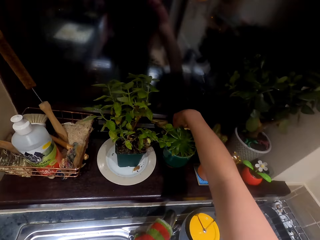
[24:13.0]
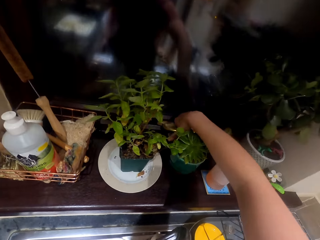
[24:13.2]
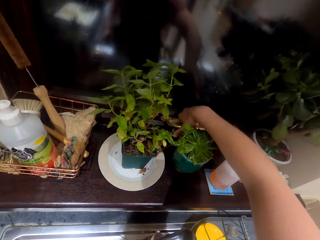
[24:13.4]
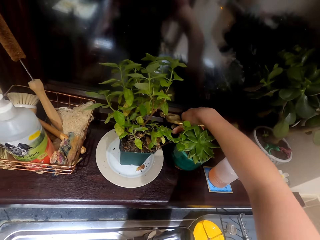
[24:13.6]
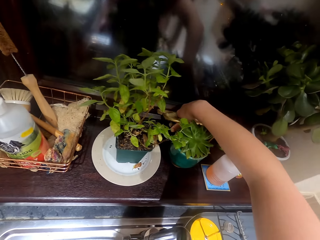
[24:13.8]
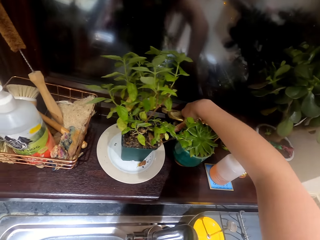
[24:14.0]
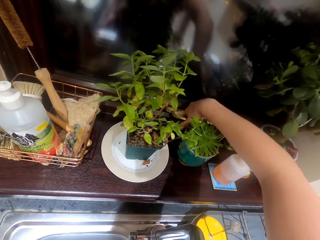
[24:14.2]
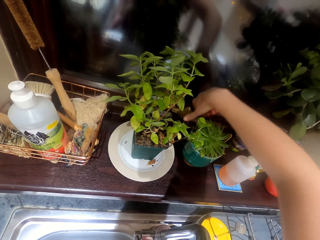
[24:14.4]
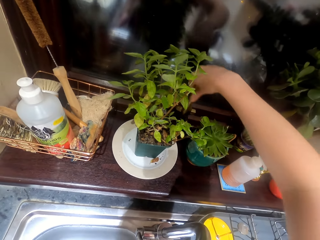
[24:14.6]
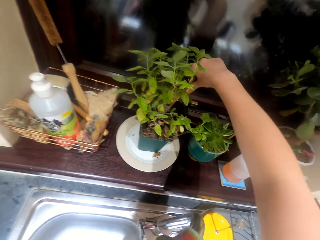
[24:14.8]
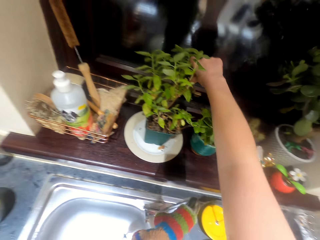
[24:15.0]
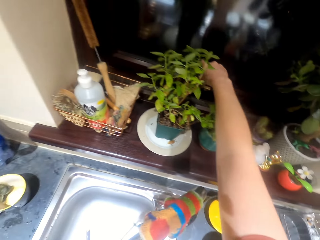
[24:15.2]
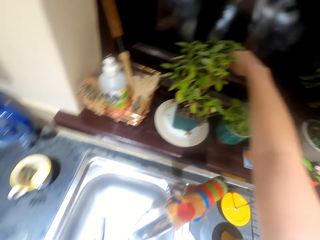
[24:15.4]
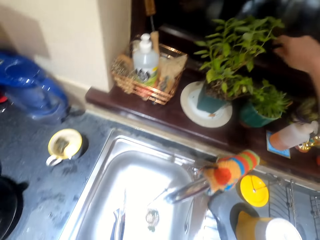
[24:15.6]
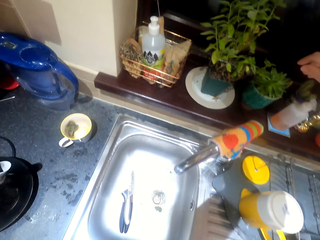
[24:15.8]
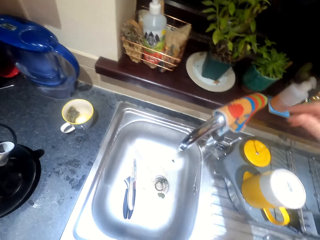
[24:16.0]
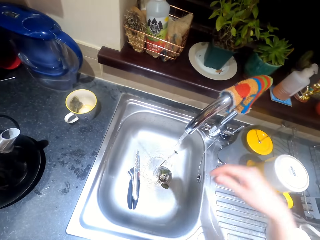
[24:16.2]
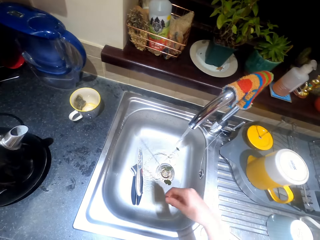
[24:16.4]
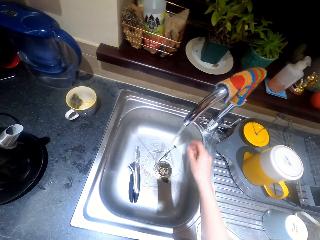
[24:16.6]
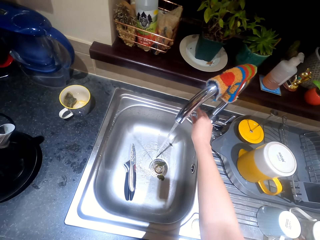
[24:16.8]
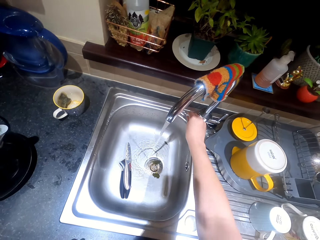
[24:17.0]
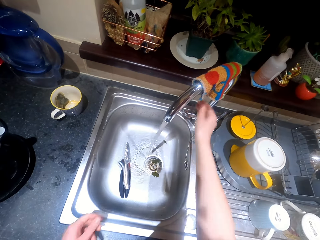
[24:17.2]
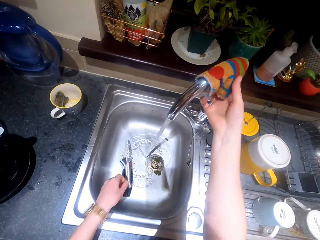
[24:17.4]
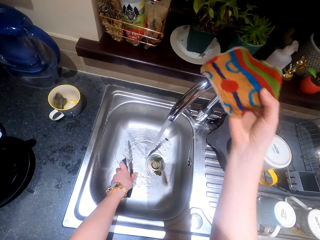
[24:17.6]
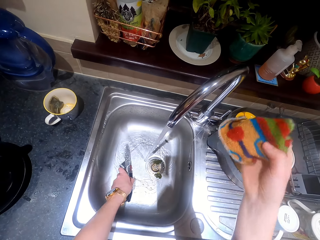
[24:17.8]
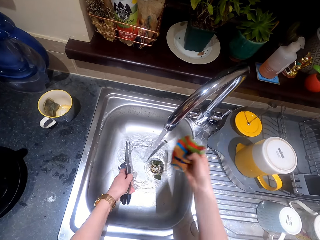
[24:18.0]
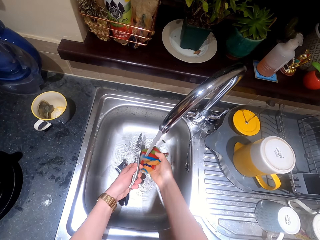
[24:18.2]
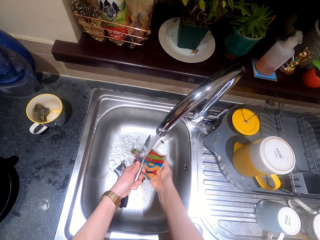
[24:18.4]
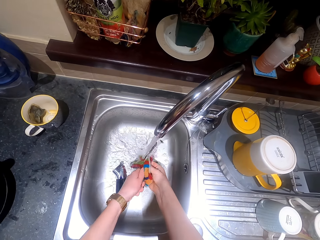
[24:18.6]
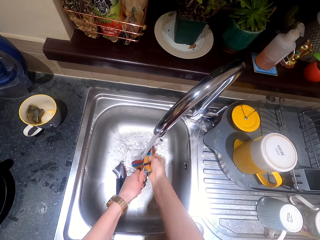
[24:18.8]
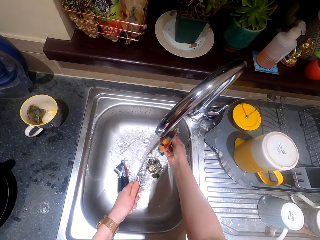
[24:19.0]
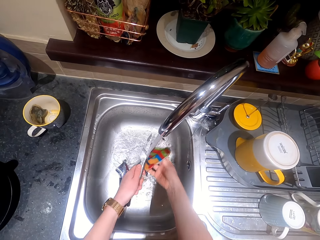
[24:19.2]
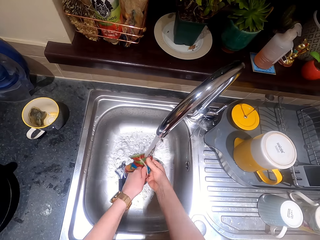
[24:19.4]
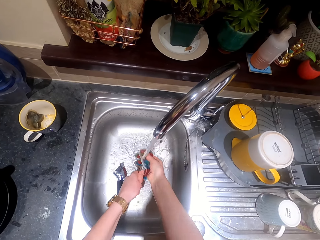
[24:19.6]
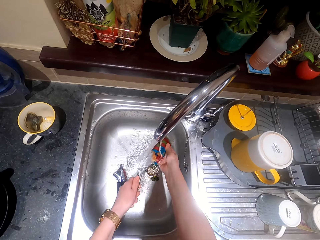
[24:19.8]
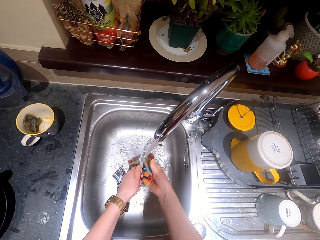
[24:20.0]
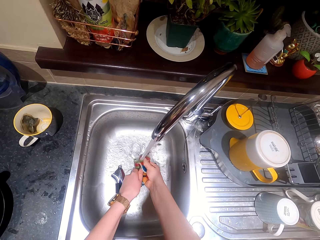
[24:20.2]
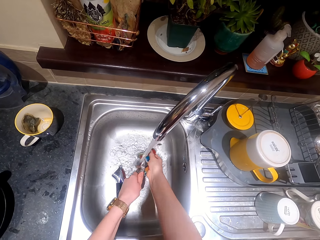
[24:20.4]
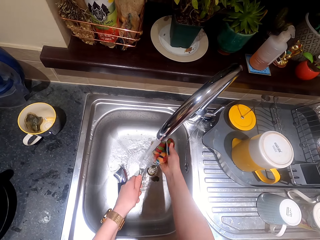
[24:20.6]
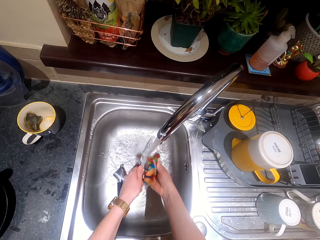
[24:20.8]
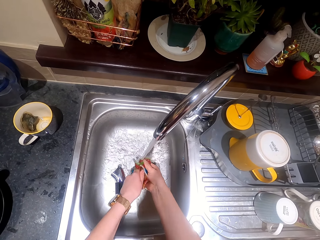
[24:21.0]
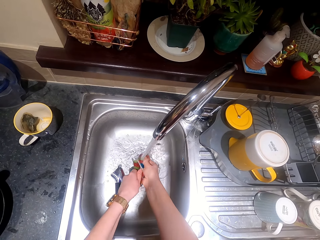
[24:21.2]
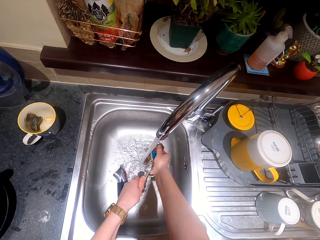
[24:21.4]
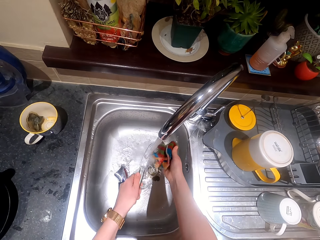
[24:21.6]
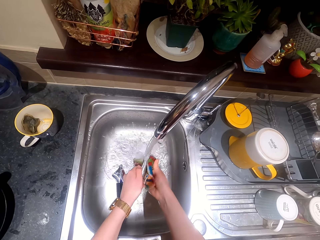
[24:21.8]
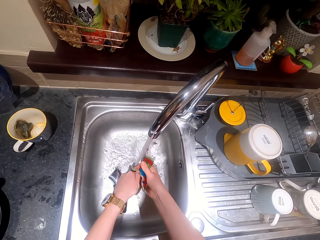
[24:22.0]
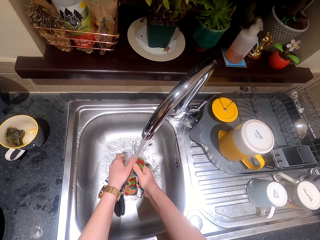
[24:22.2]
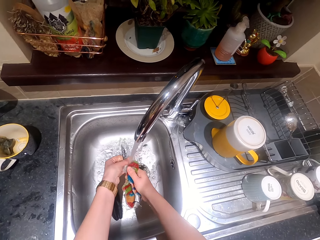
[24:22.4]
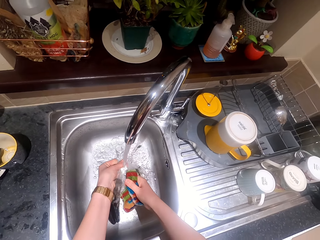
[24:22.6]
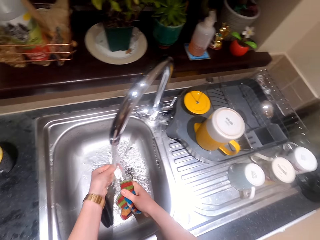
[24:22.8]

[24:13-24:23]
The camera wearer opens the window with a hand. They adjust the tap with a hand. They pick up the cloth from the tap. They pick up the knife from the tap. They wash the knife with the wash cloth.

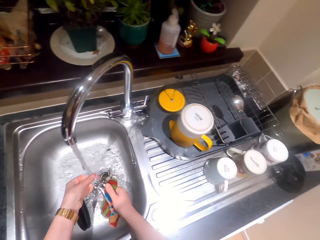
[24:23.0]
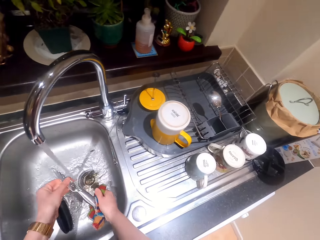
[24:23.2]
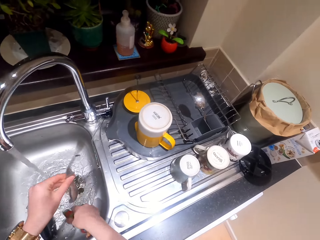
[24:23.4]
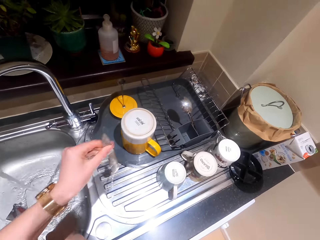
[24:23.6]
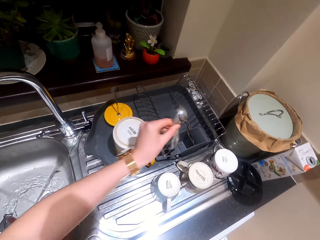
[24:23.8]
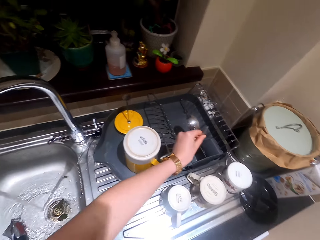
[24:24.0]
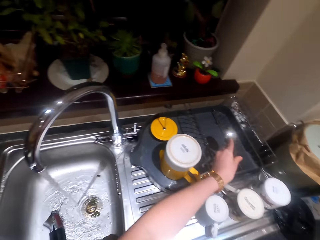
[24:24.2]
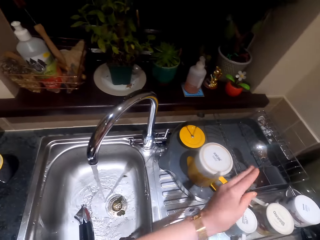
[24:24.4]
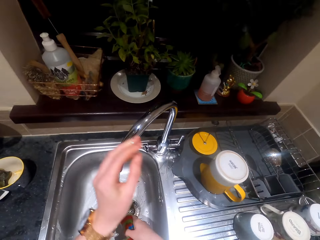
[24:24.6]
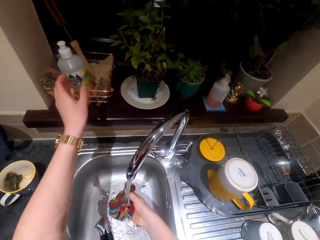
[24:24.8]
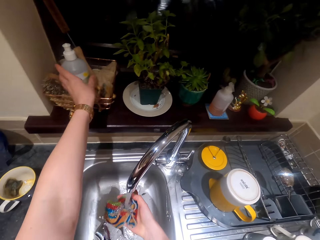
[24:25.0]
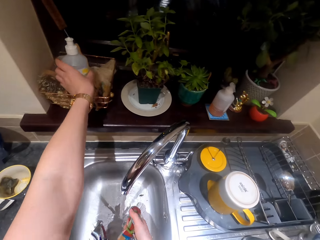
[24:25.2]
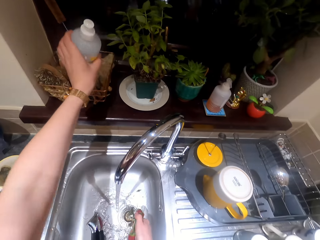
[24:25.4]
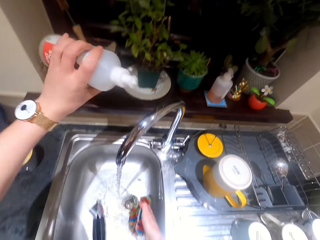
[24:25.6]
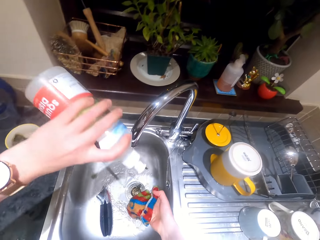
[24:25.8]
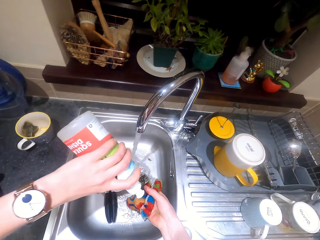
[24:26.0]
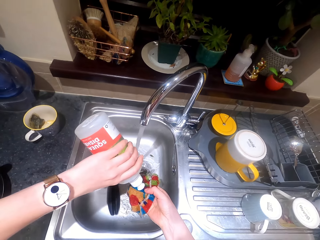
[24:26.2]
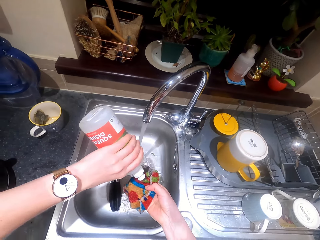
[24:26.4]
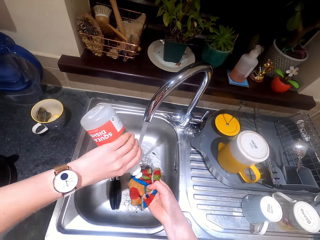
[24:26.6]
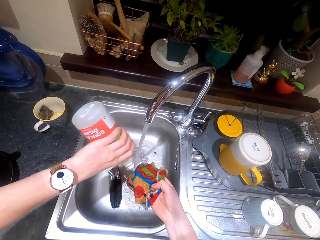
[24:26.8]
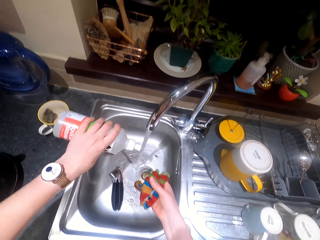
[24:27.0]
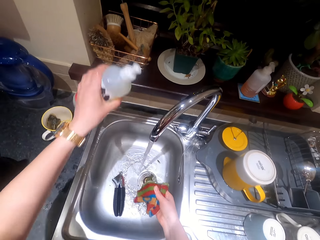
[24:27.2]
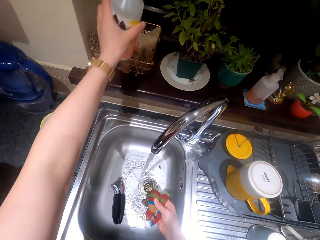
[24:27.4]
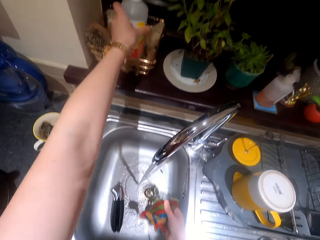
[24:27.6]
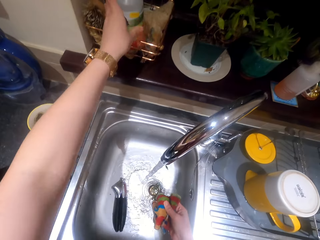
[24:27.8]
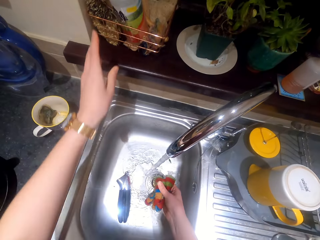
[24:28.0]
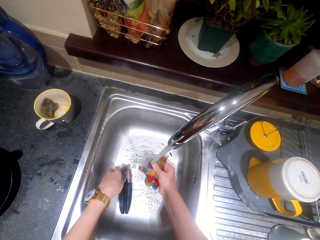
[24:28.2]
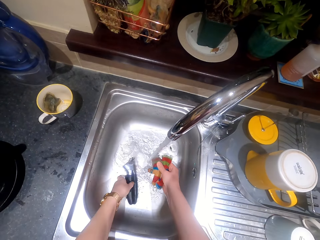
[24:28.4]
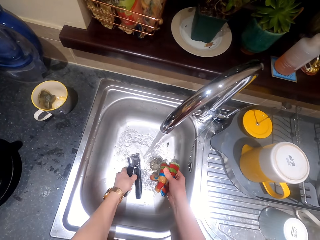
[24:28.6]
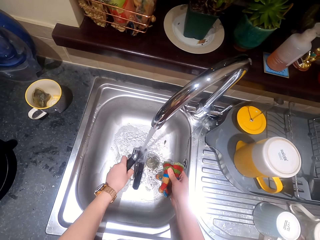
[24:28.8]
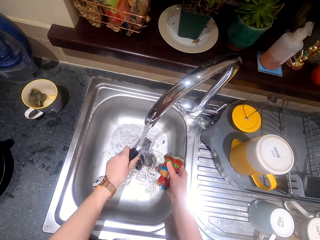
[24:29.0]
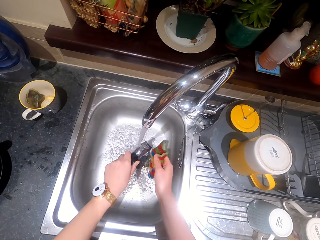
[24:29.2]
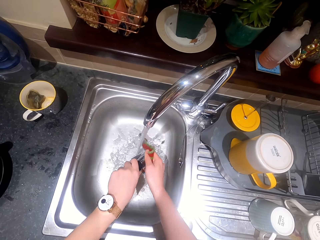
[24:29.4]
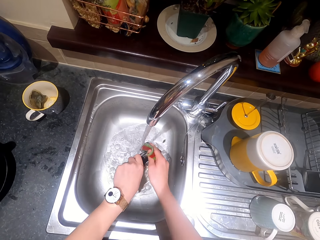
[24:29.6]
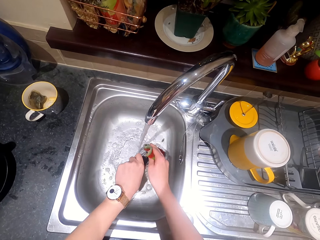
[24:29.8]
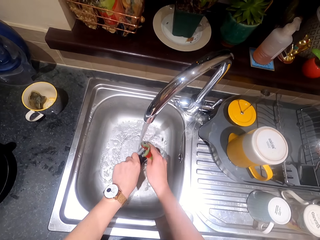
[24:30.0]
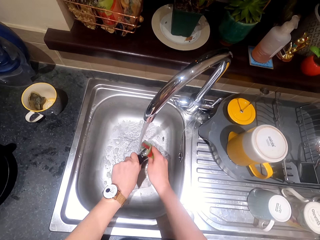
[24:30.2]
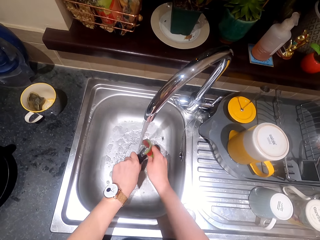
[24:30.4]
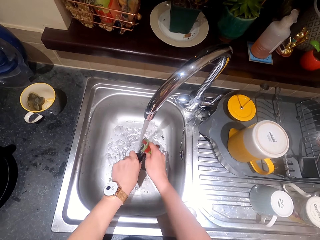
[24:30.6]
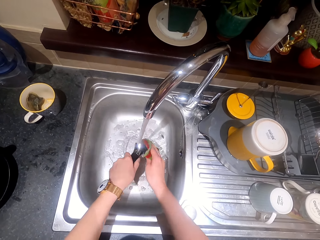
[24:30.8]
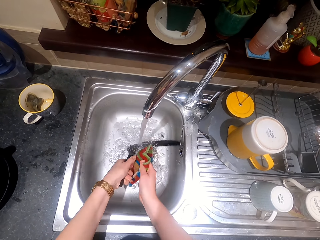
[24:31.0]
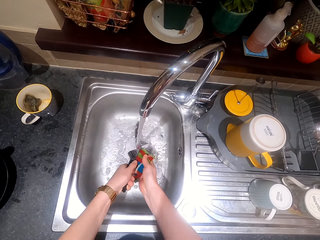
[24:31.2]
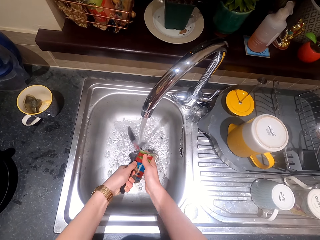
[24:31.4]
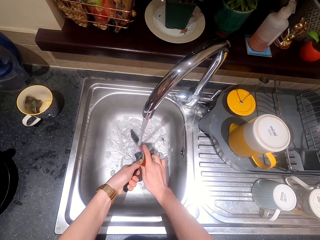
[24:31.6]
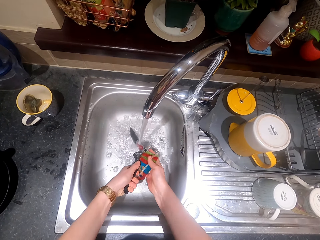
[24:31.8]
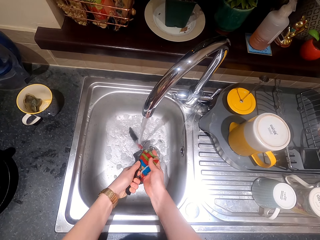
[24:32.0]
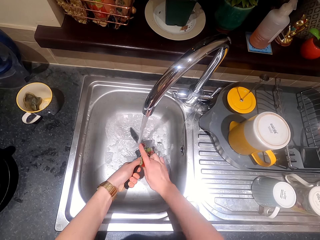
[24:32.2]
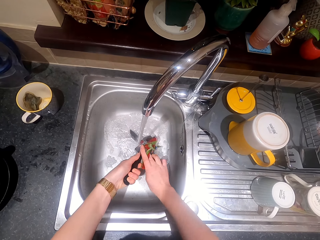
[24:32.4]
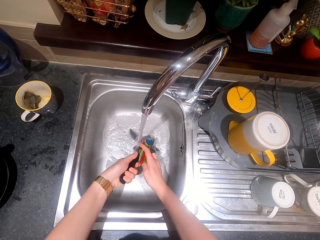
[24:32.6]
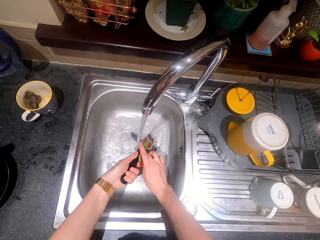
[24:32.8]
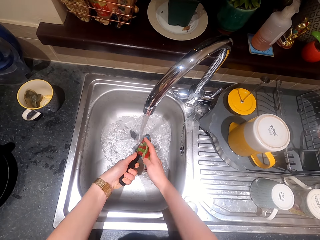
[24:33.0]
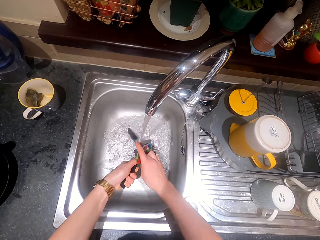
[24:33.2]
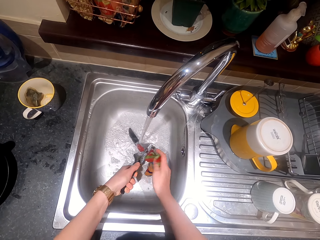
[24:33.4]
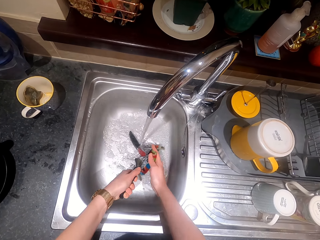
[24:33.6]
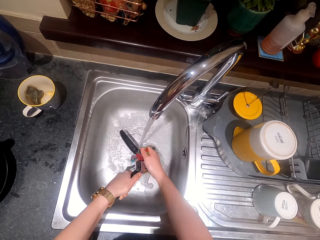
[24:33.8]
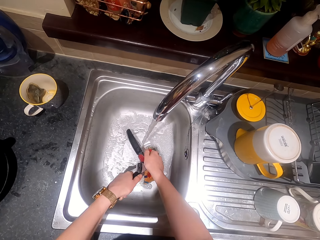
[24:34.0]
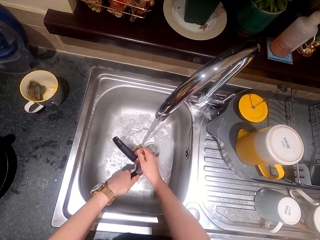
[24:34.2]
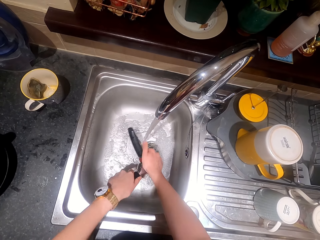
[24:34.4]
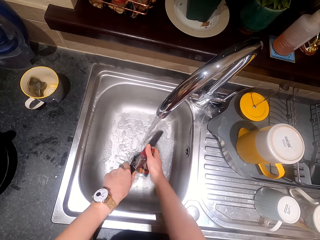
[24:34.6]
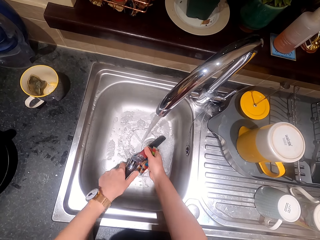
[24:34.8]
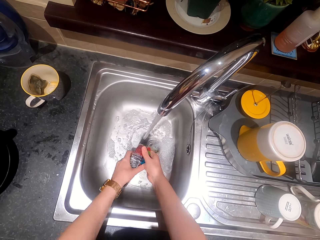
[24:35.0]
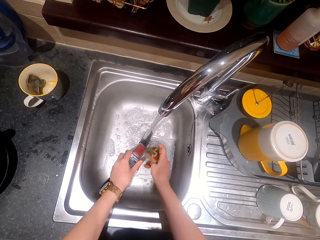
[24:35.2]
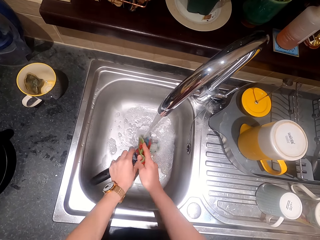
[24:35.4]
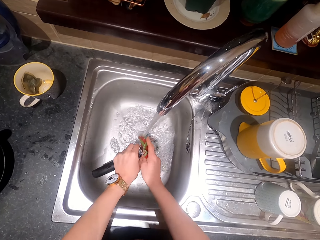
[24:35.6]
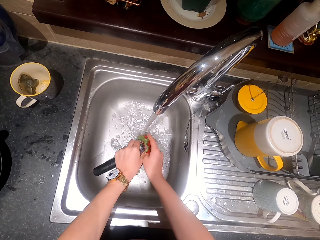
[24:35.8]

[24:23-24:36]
The camera wearer drops the knife in the dish rack. They pick up the dish washing liquid with a hand. They pour the liquid on the wash cloth. They place the washing liquid bottle aside. They pick up a garlic crusher with a hand. They wash the garlic crusher with the wash cloth.
